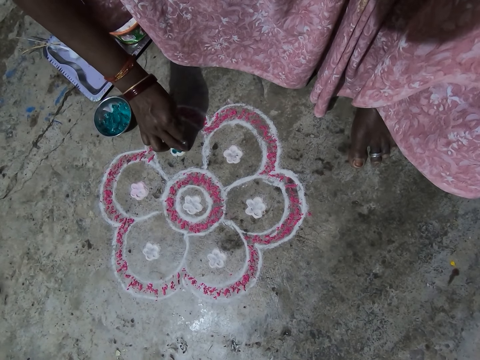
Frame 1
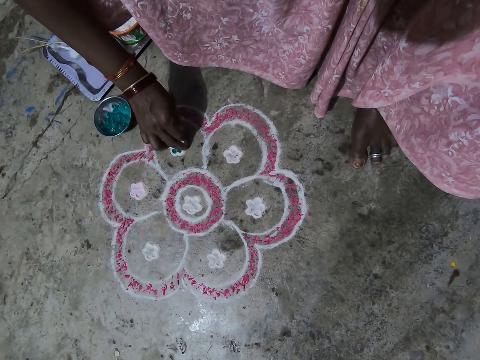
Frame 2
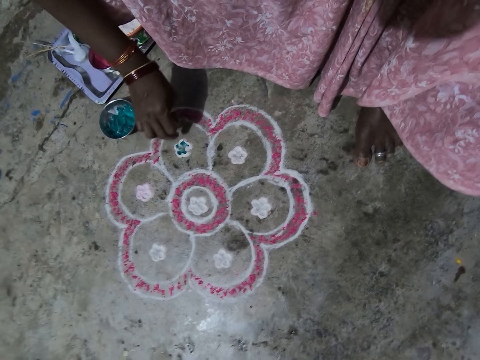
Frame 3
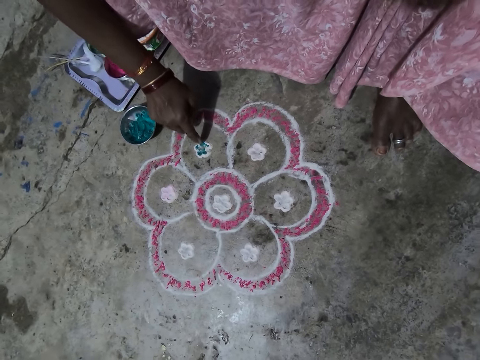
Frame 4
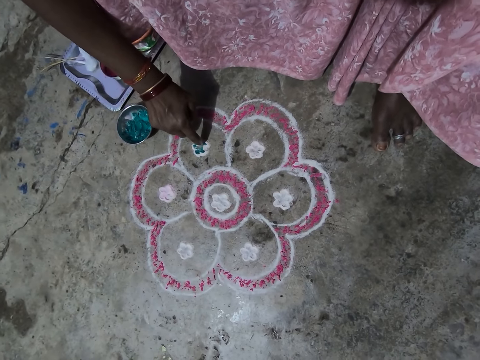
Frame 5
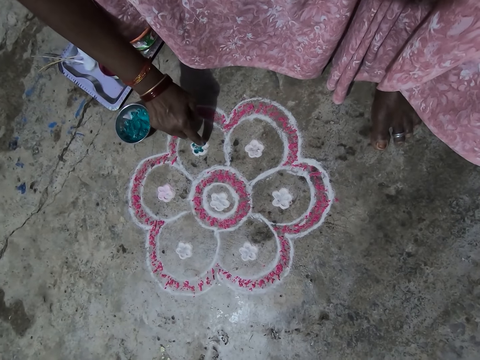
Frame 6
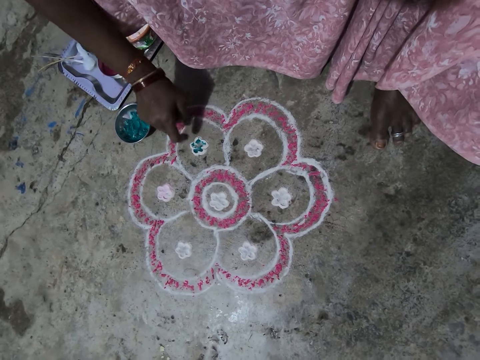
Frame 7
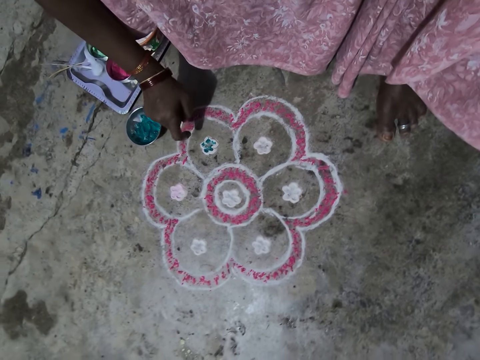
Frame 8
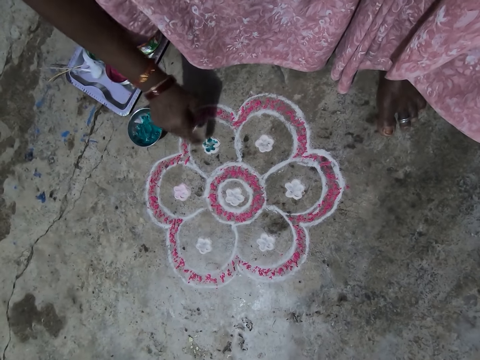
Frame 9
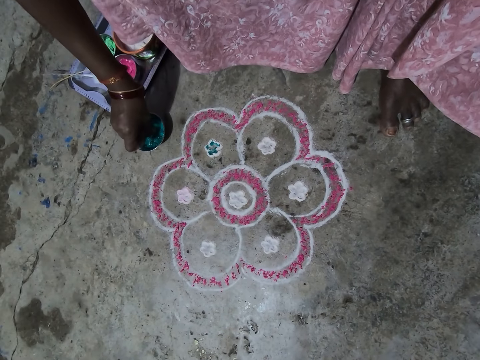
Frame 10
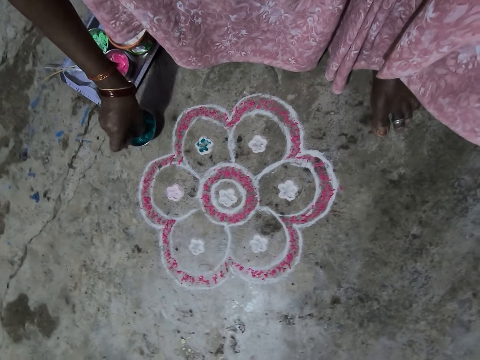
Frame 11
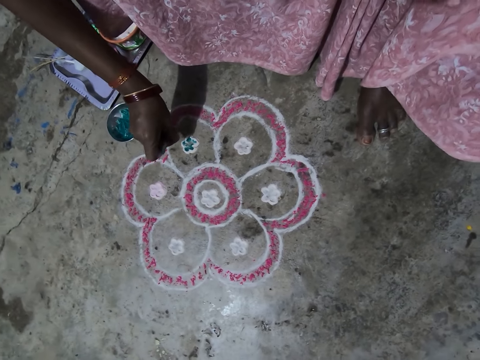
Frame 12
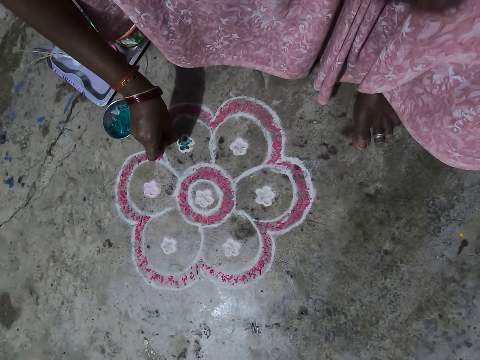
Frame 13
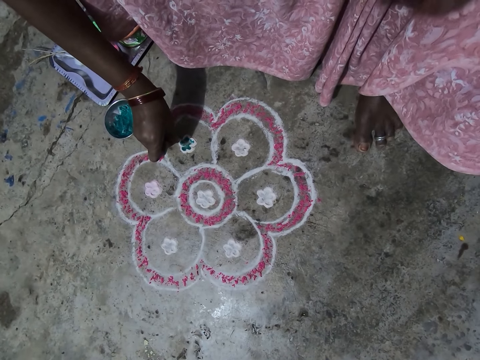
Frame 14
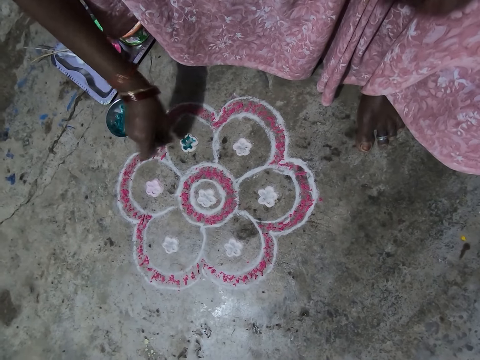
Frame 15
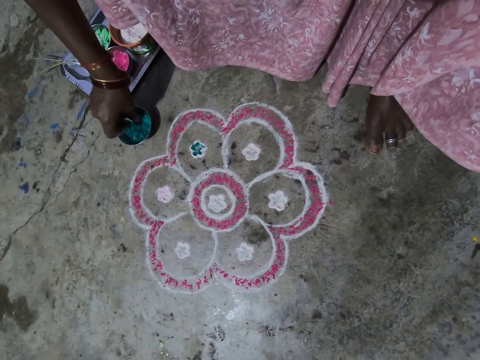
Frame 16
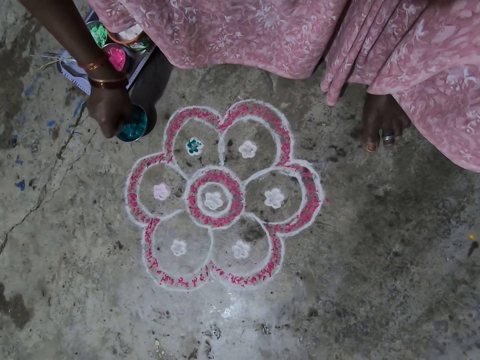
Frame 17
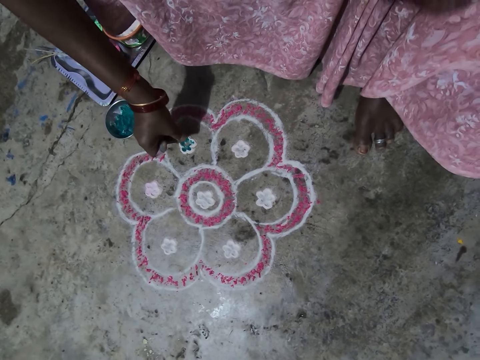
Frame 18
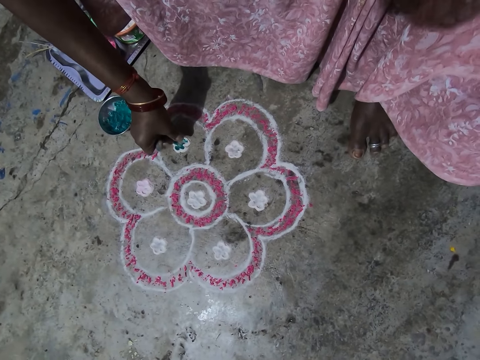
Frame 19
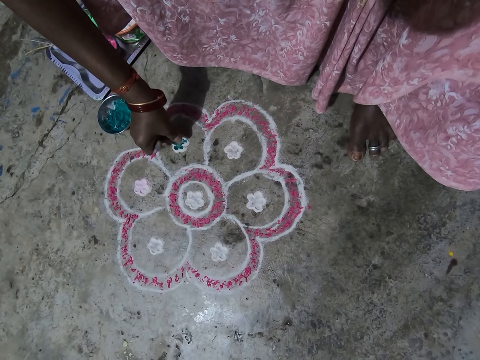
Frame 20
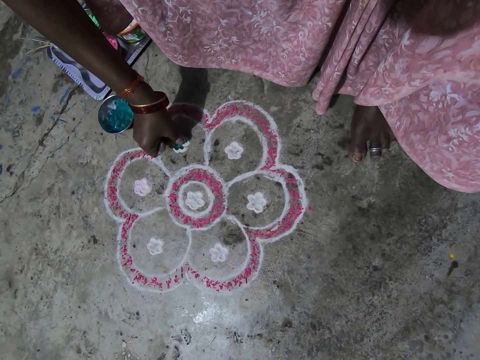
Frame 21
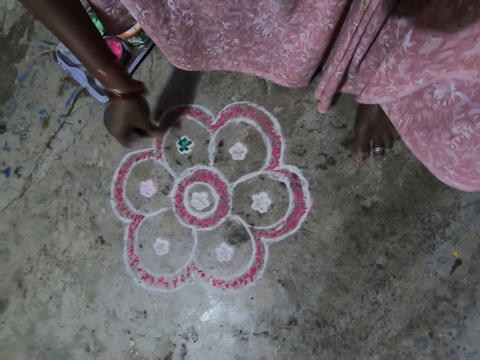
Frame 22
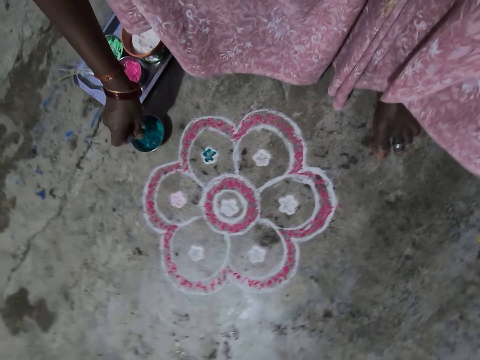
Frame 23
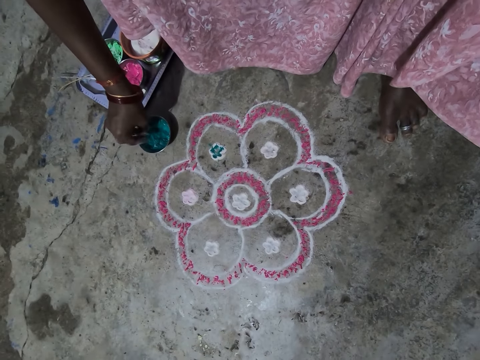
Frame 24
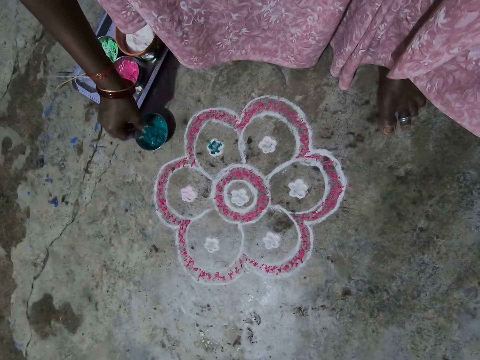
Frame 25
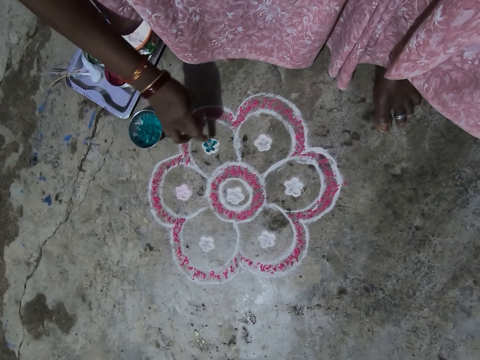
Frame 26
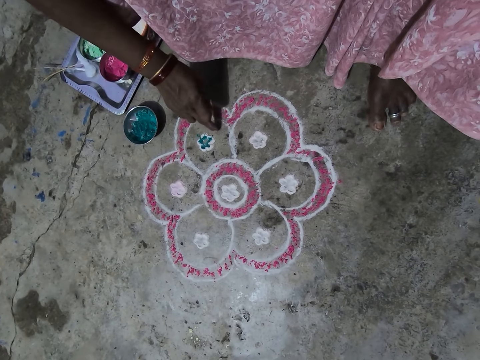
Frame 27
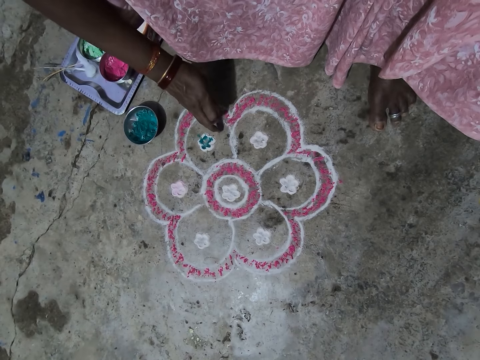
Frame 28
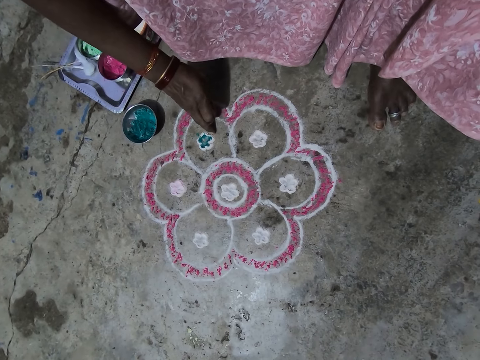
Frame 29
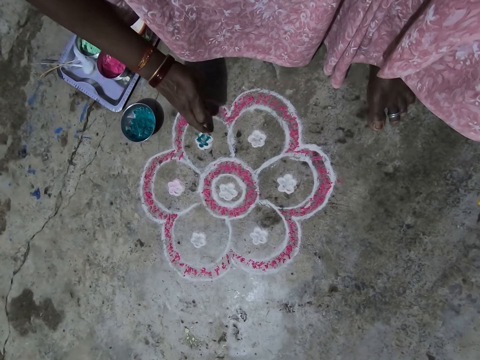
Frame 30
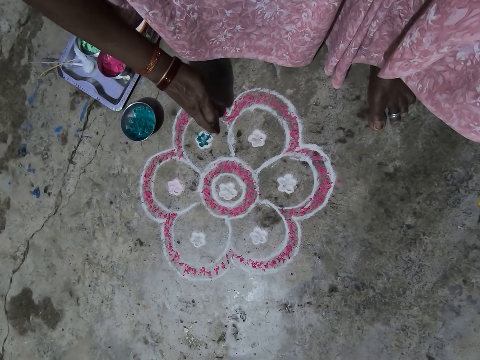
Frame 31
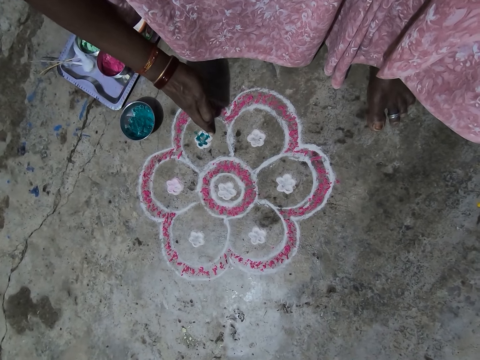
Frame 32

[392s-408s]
The camera wearer scoops the wash paint or powder in the bowl in the tray on the floor. They pour the powder and decorate the drawing flower on the floor. They scoop the wash paint in the bowl in the tray on the floor. They pour the powder and decorate the drawing flower on the floor. They sit on the floor and rub fingers.

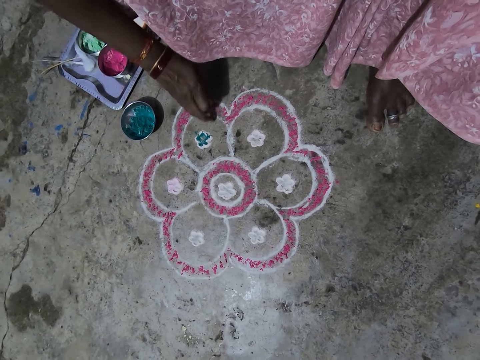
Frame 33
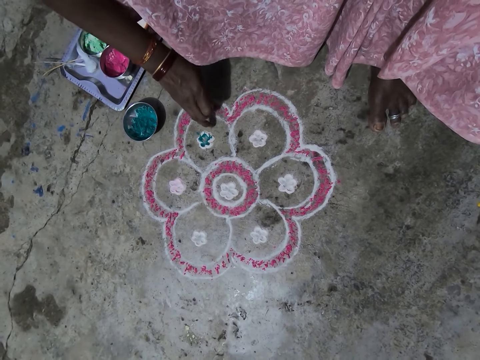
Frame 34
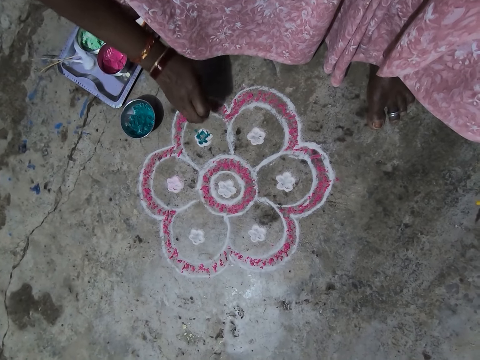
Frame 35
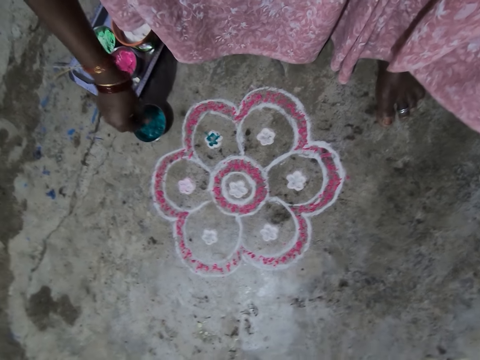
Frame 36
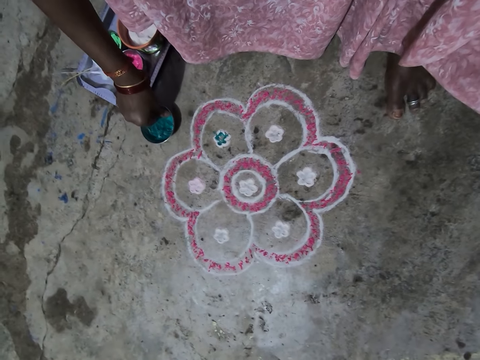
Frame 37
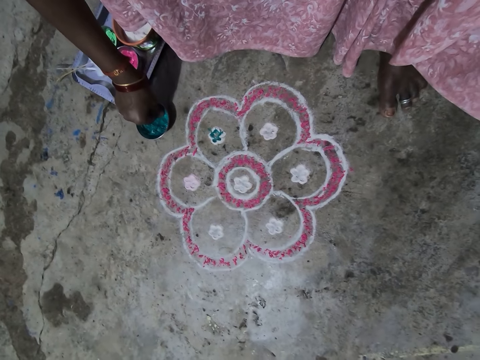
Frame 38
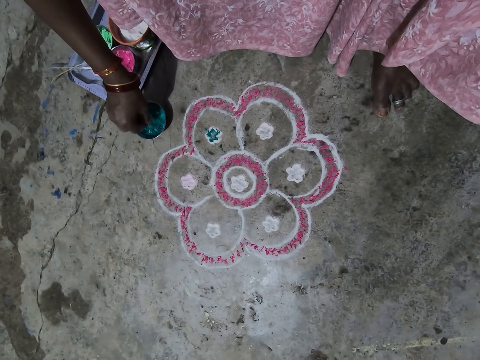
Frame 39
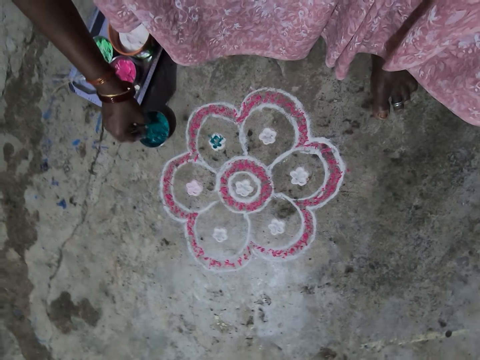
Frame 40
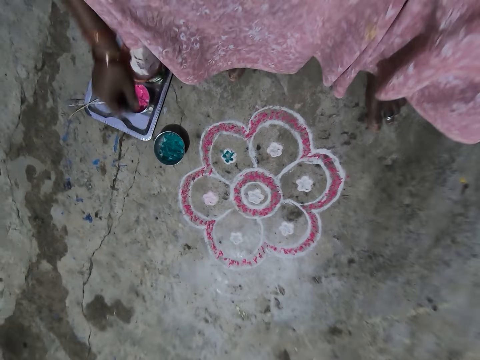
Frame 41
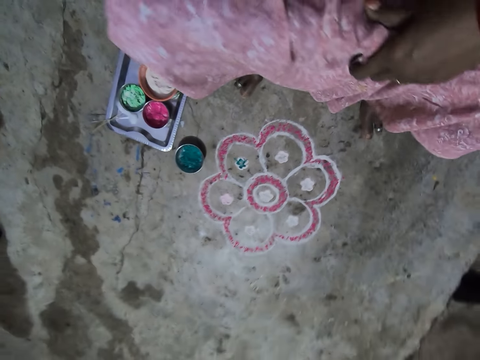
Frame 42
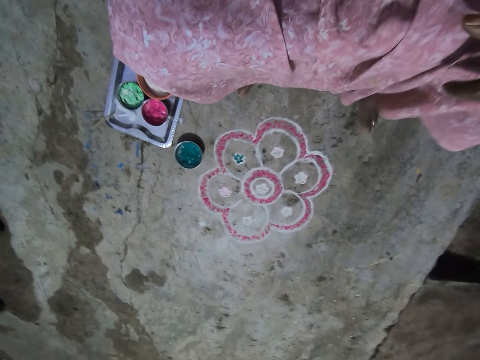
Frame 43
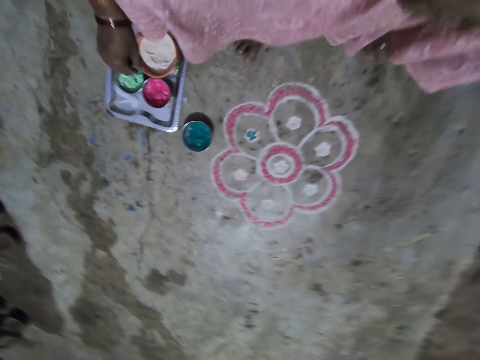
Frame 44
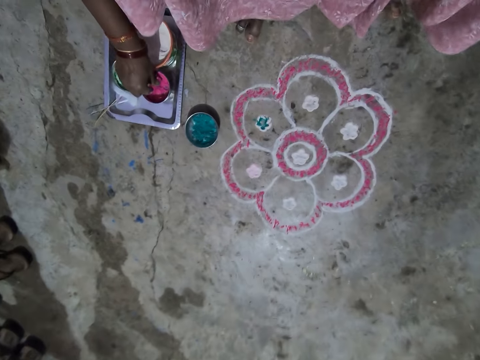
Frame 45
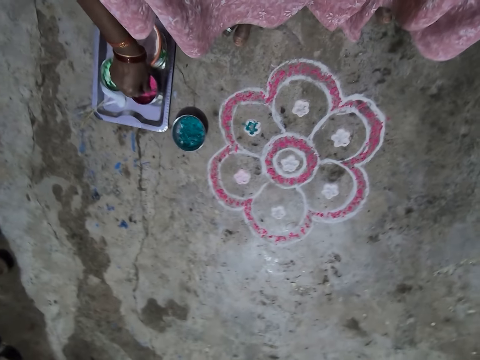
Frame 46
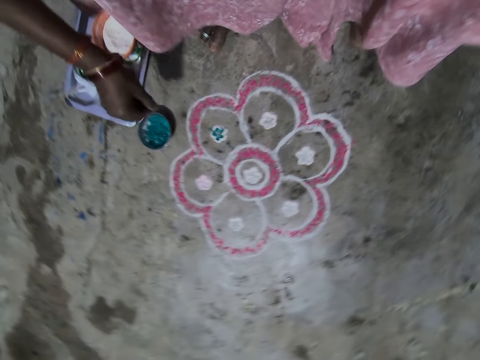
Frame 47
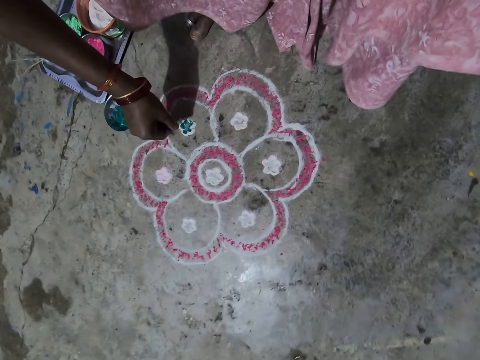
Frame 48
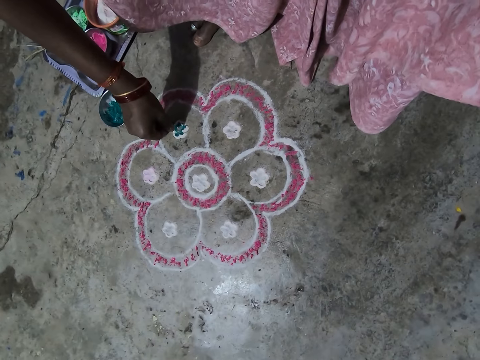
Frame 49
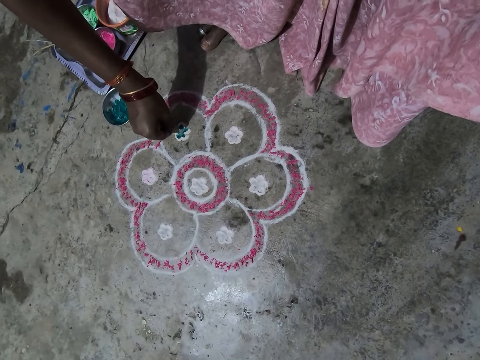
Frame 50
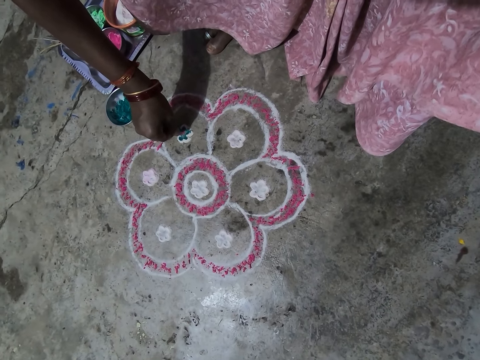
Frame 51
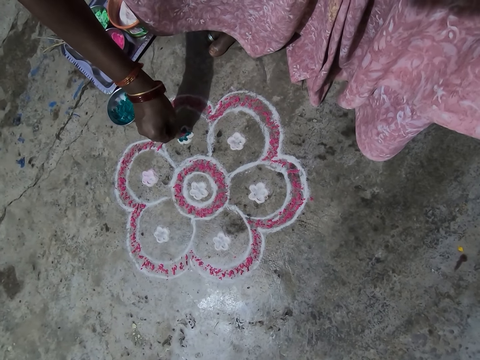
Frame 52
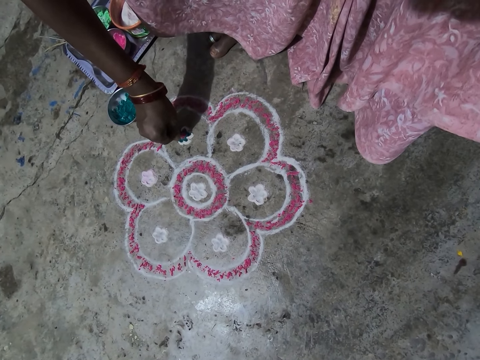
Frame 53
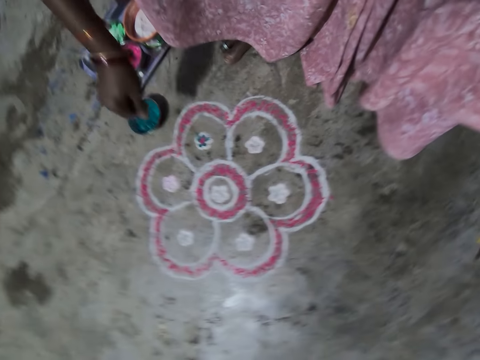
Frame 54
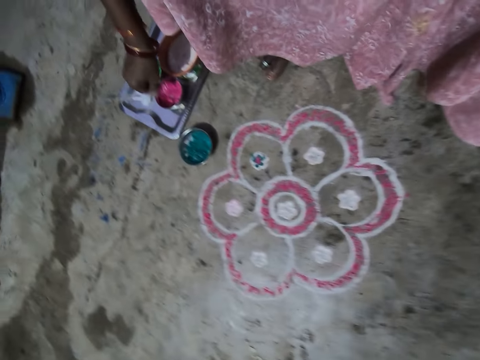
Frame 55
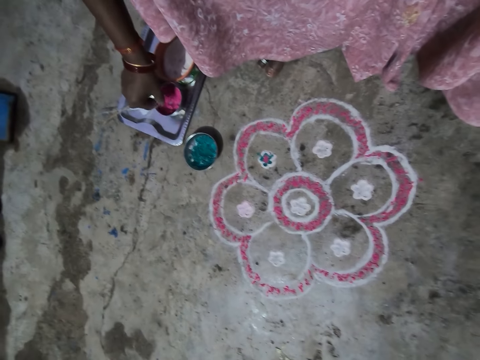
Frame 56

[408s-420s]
The camera wearer scoops the wash paint or powder in the bowl in the tray on the floor. They sit on the chair on the floor. They scoop the wash paint in the bowl in the tray on the floor. They decorate the drawing flower on the floor. They pour the powder.
